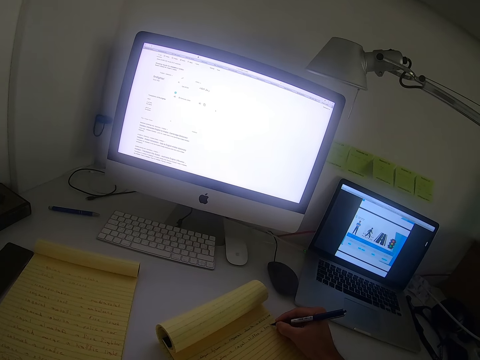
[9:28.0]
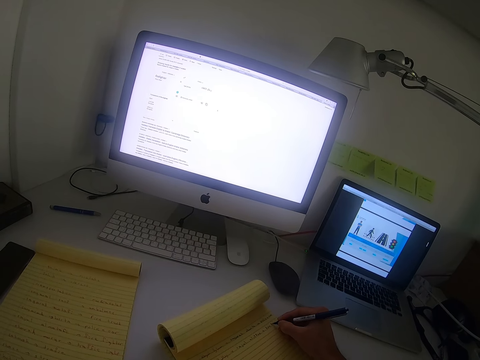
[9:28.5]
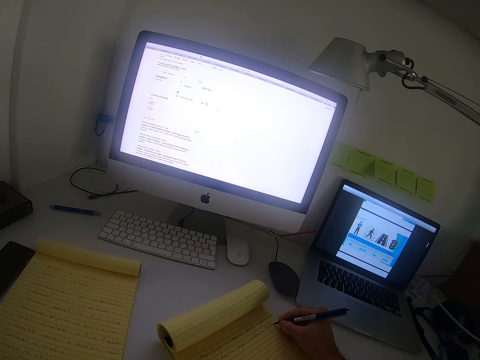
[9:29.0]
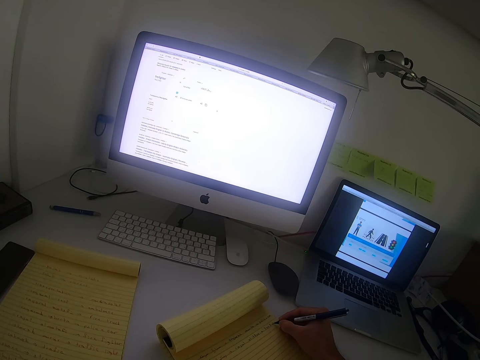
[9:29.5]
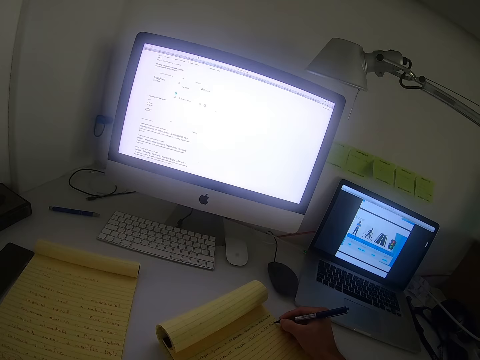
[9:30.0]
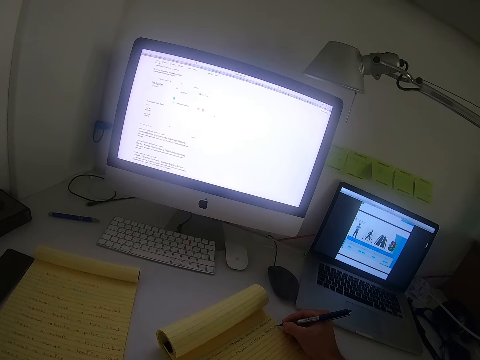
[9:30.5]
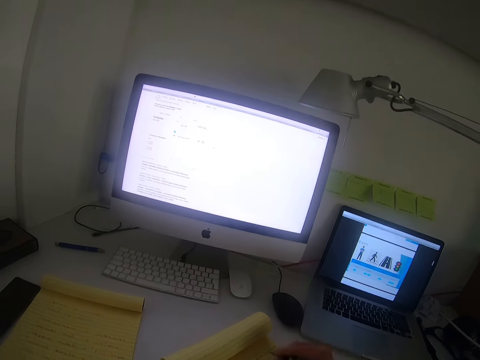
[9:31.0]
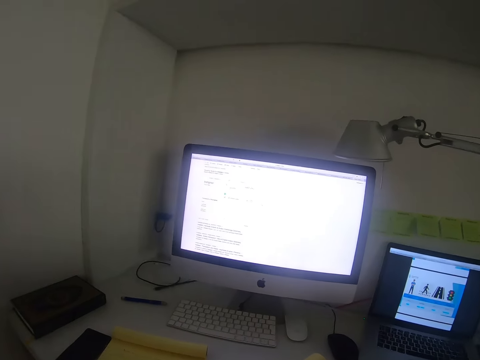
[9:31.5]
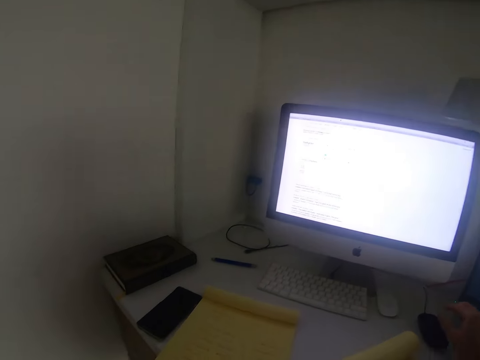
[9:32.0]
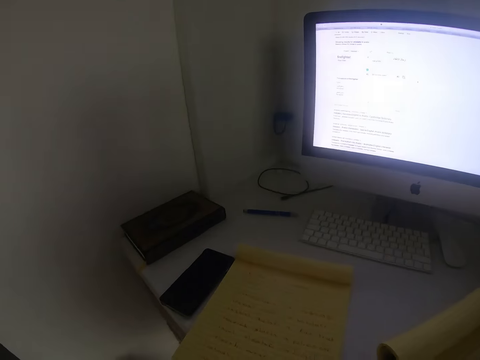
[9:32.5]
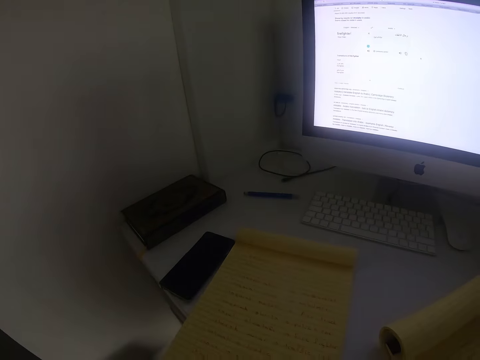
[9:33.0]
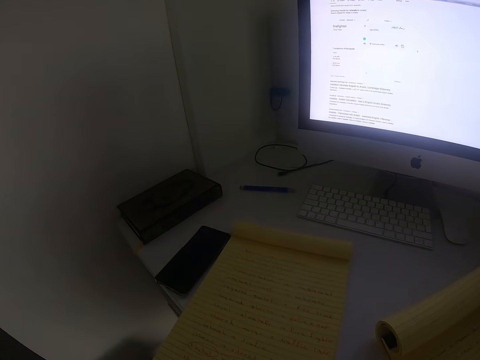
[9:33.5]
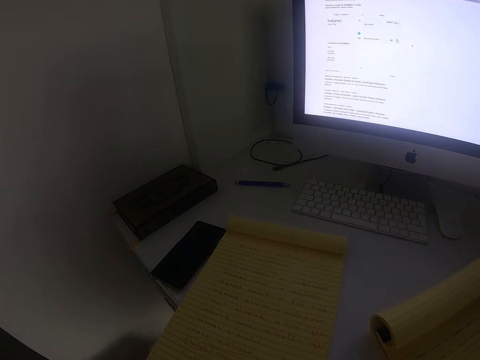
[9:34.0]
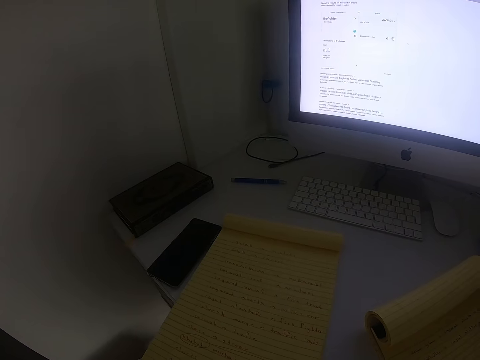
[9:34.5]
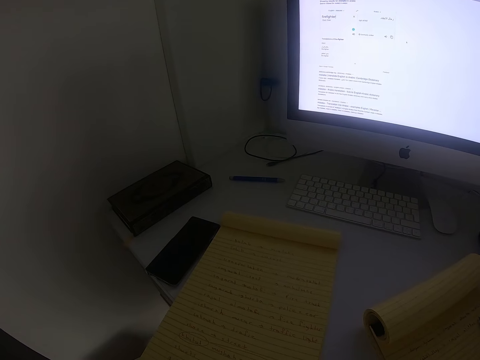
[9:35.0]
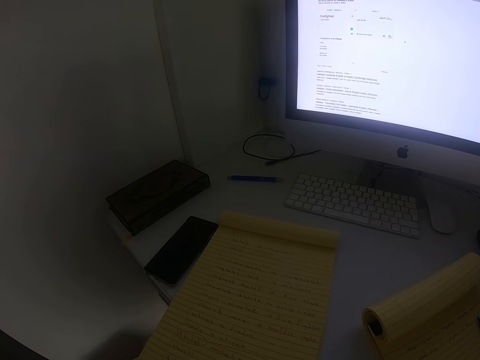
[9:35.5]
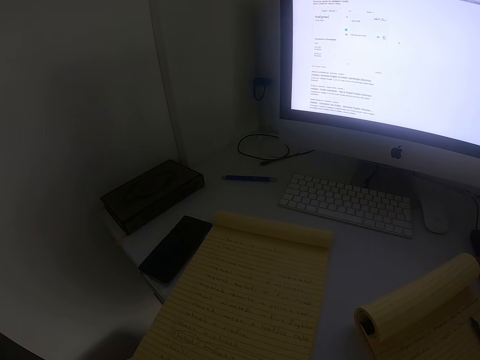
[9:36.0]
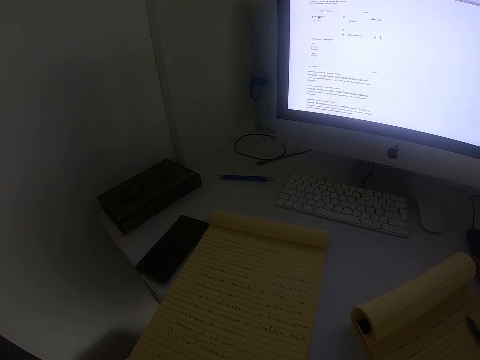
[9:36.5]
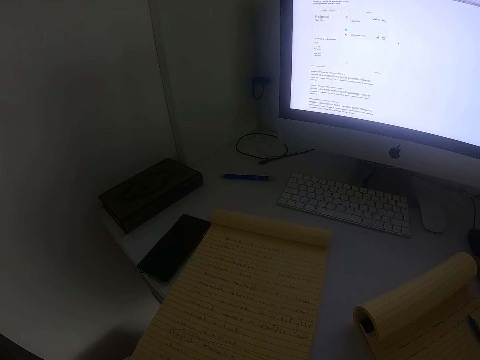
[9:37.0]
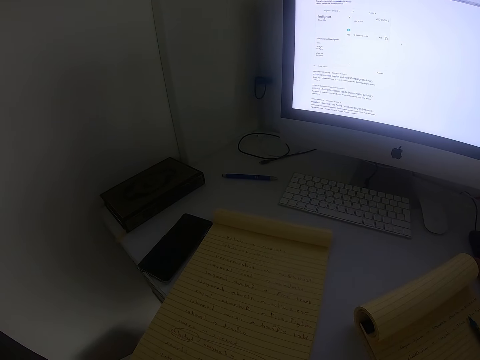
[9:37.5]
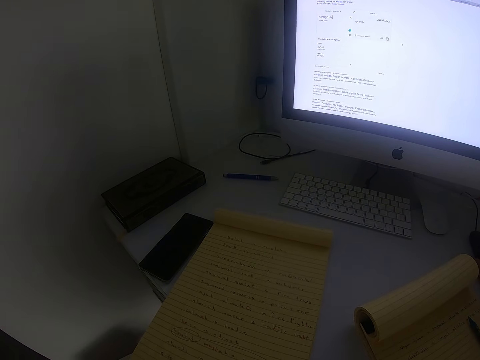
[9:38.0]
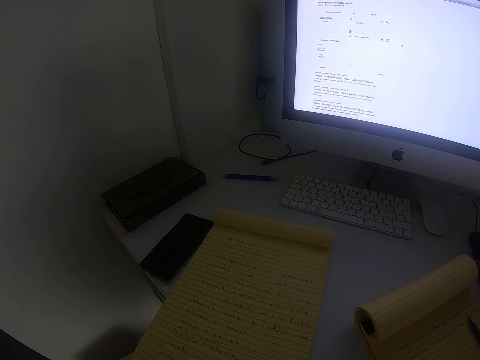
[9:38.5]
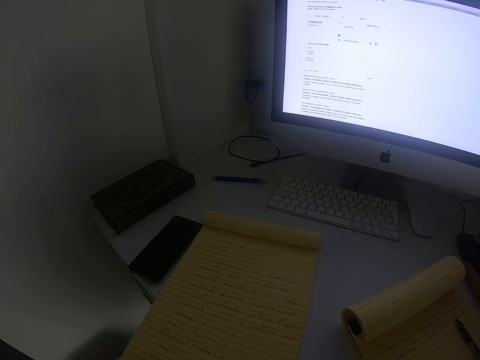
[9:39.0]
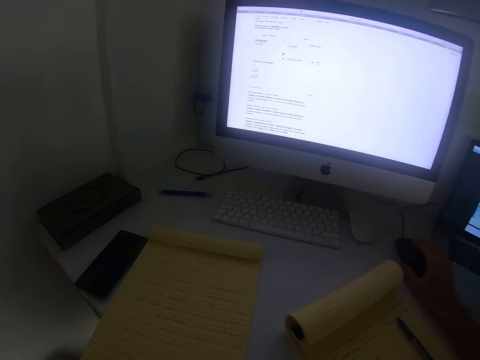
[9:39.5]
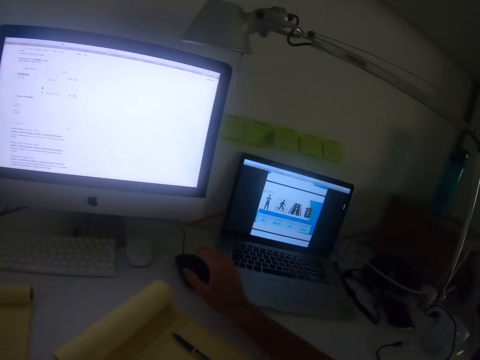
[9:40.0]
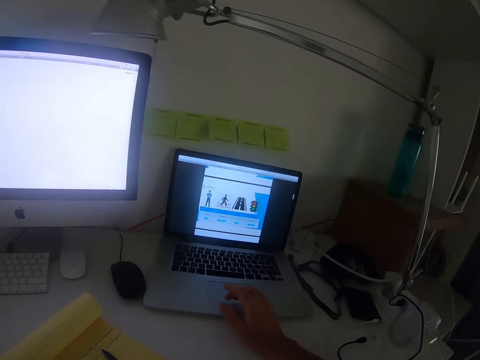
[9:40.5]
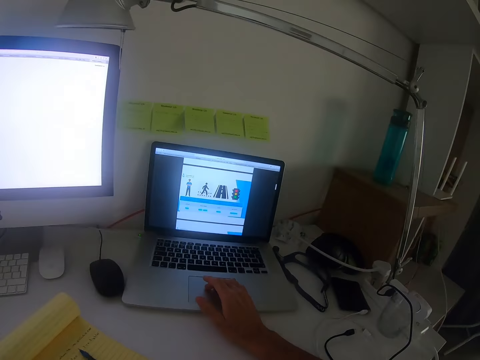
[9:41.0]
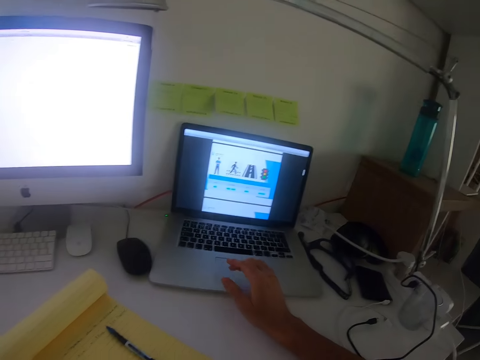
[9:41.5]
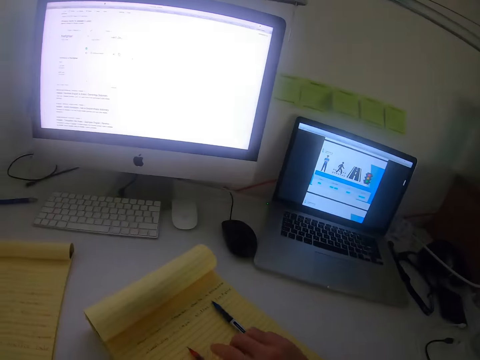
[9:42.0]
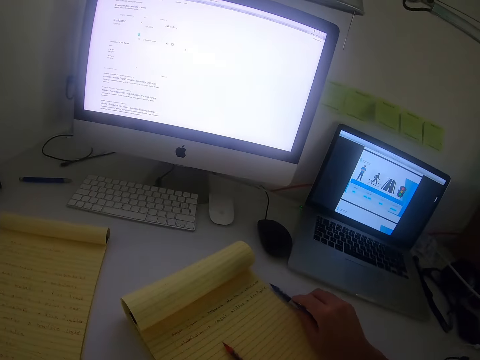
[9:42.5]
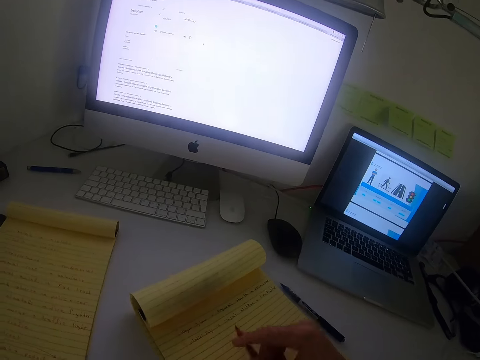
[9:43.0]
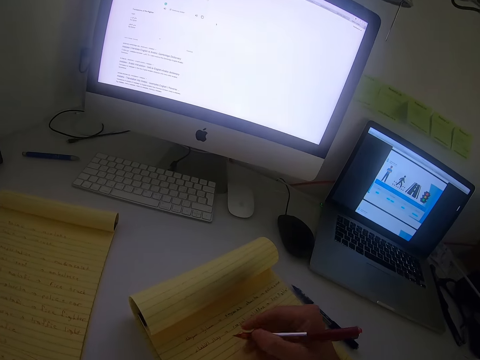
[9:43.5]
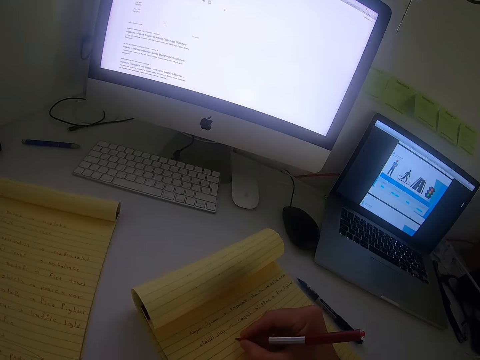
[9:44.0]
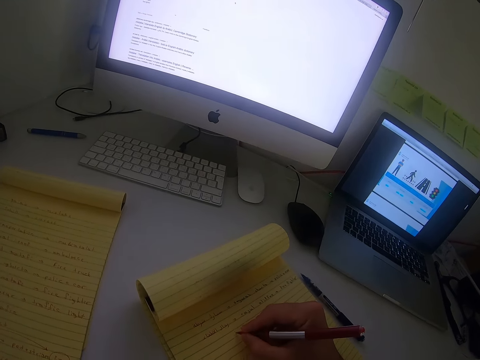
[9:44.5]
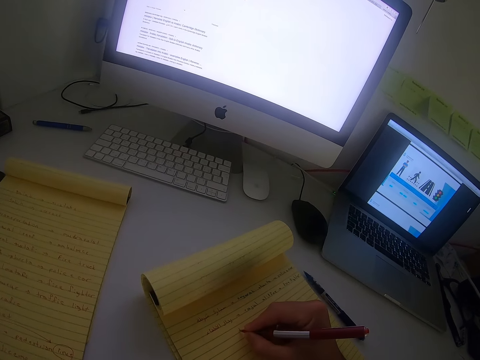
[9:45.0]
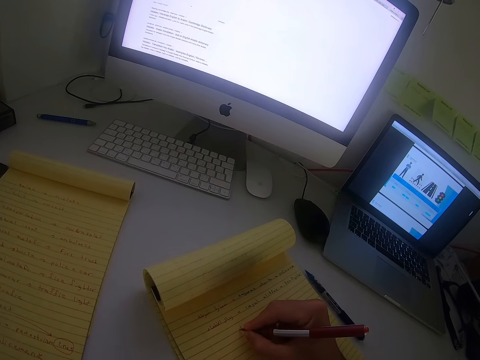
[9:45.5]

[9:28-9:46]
The camera wearer reaches out for the computer mouse. They look at a handwritten book on the left of the table. They scroll through with the mouse. They move a hand towards the laptop and scroll through the laptop. They move a blue pen from the book to the table. They grab a red or black pen. They write on the book with the red or black pen.

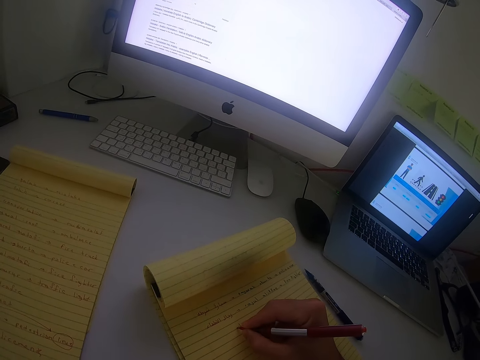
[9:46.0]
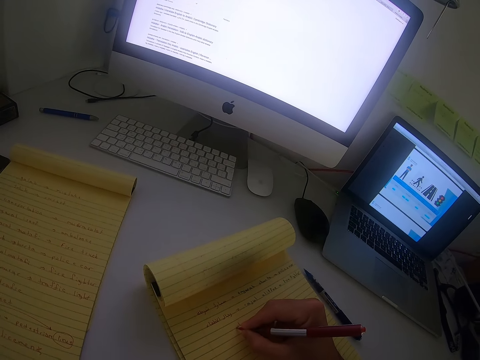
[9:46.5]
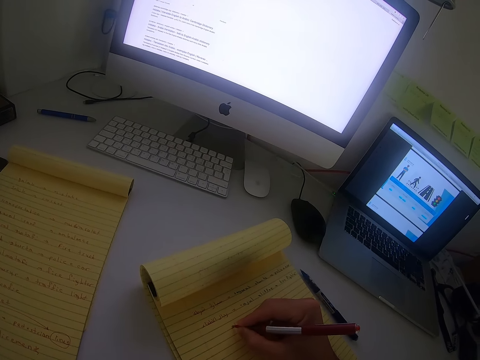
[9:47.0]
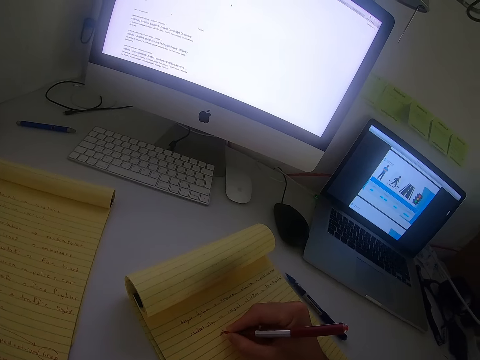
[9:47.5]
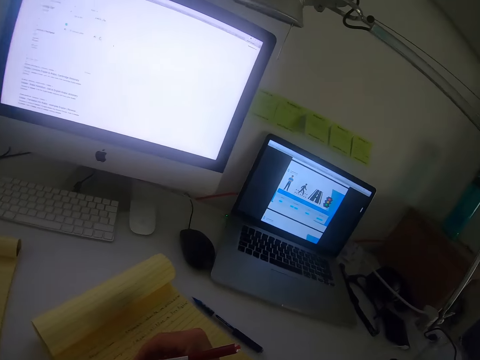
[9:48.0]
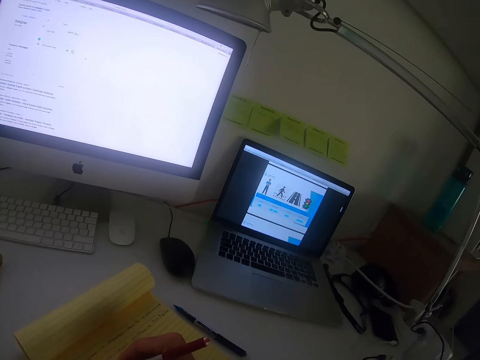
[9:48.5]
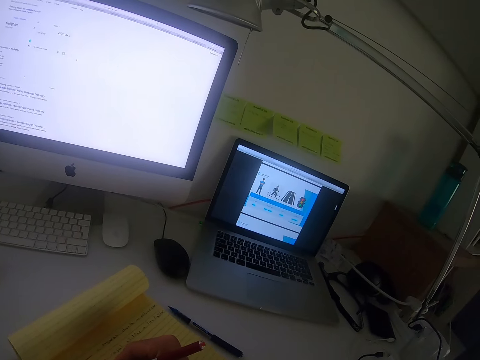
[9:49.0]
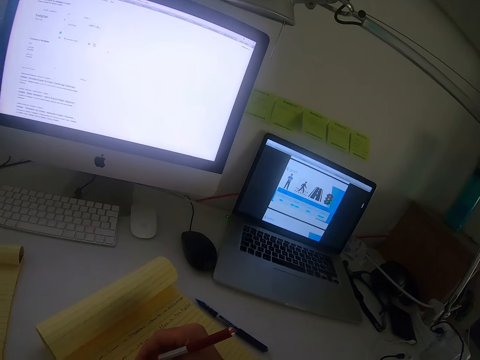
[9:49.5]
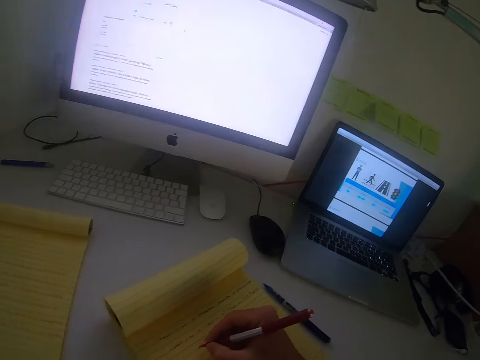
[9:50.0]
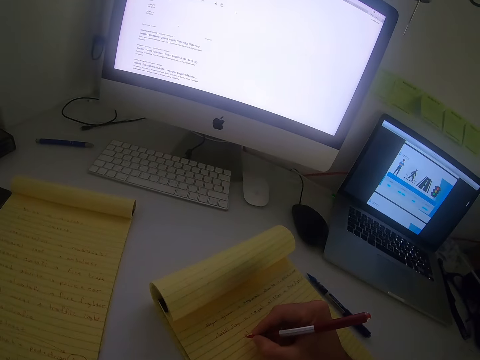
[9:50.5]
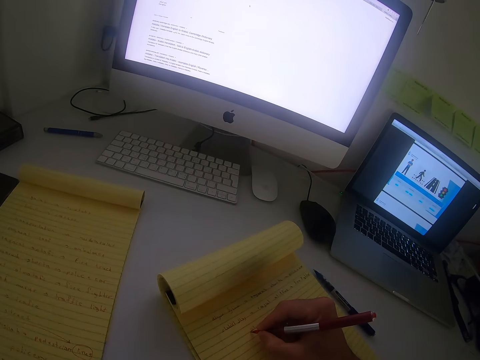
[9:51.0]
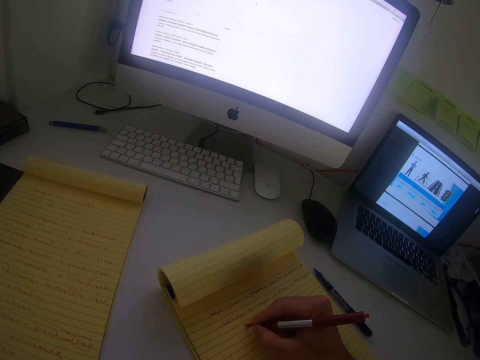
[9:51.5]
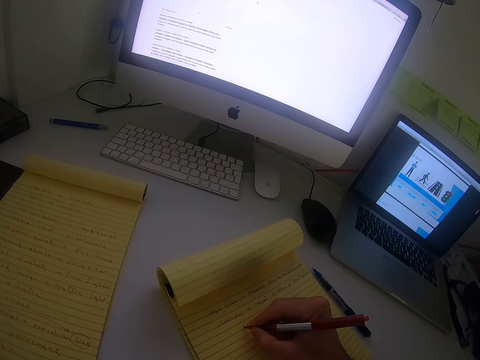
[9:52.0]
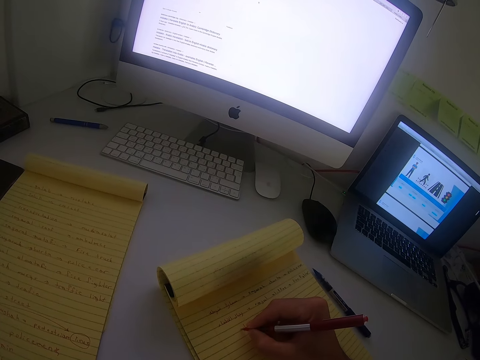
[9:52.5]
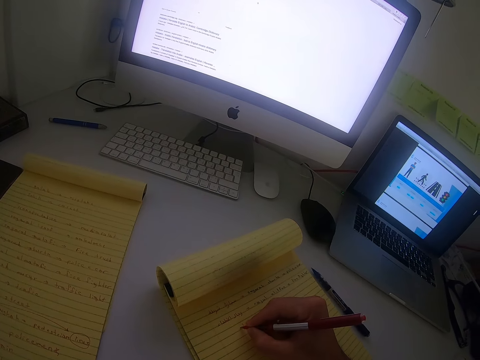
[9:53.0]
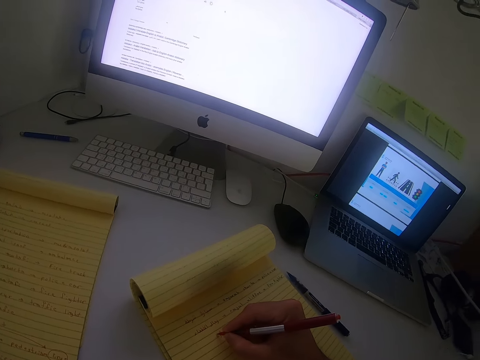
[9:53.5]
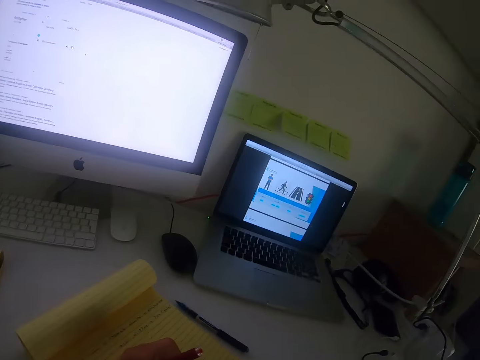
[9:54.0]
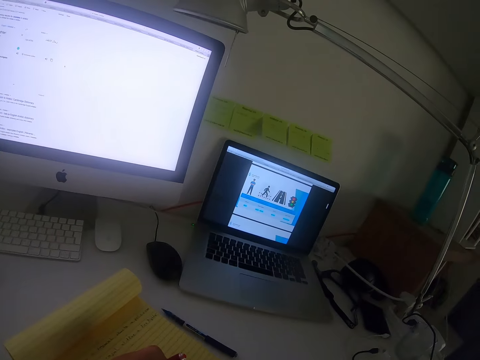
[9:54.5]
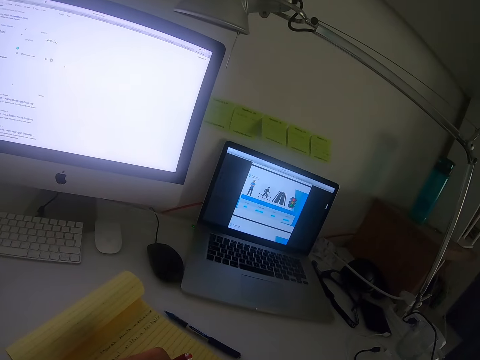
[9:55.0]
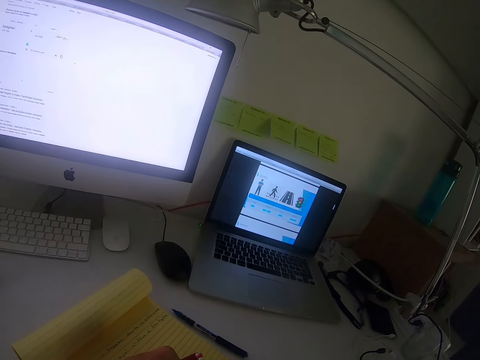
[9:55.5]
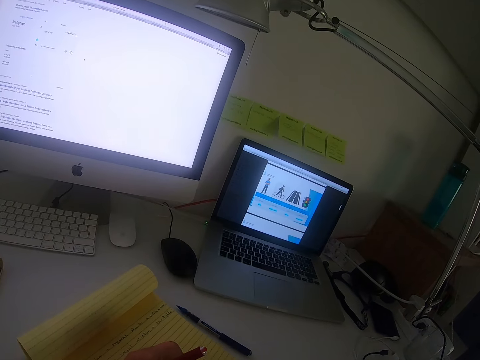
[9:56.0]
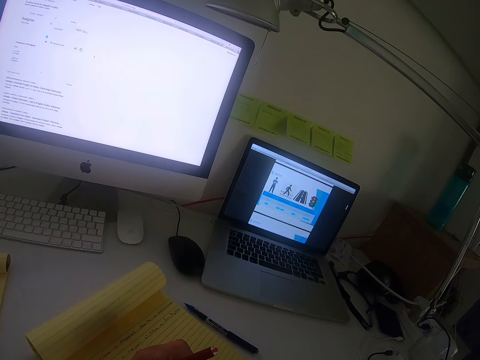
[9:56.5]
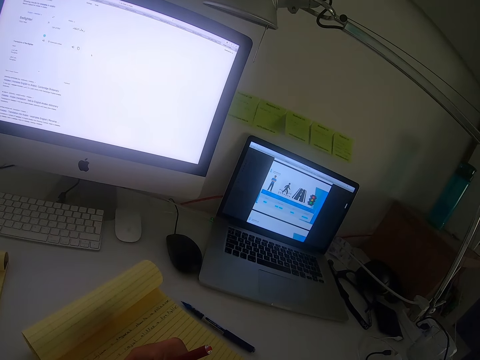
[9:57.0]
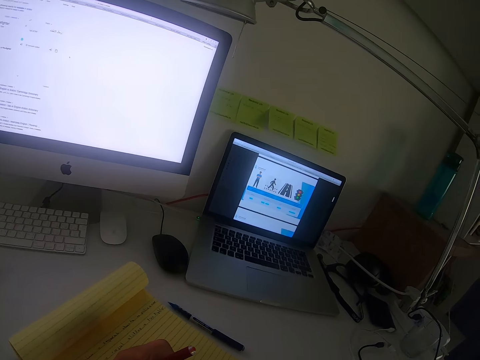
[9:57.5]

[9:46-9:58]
The camera wearer looks at the laptop. They write on the book with the red pen. They look at the laptop.
